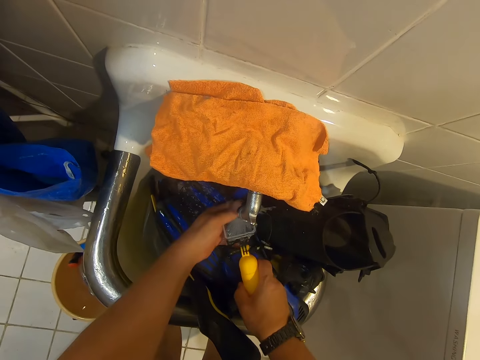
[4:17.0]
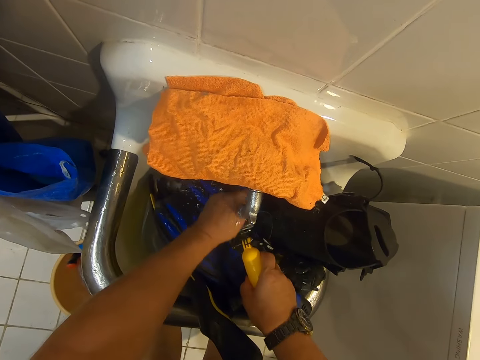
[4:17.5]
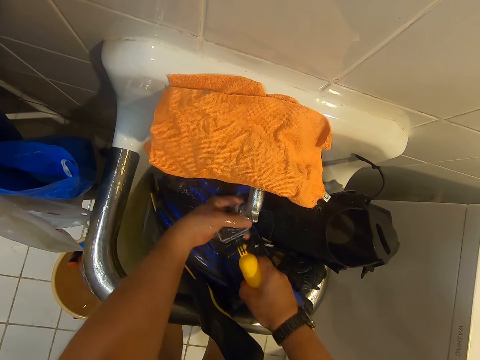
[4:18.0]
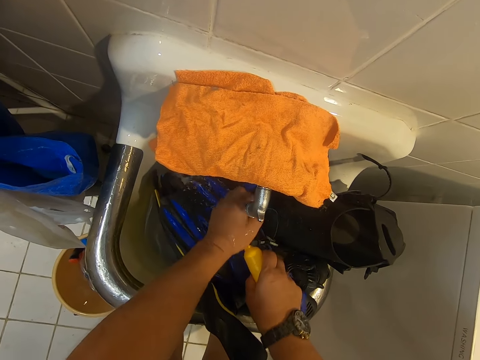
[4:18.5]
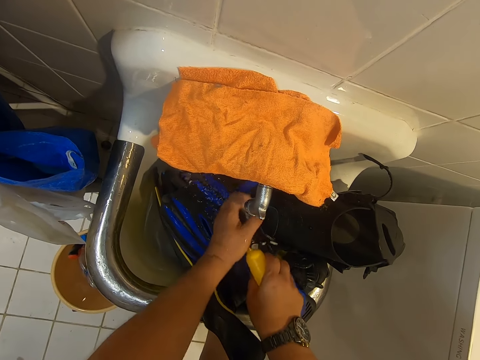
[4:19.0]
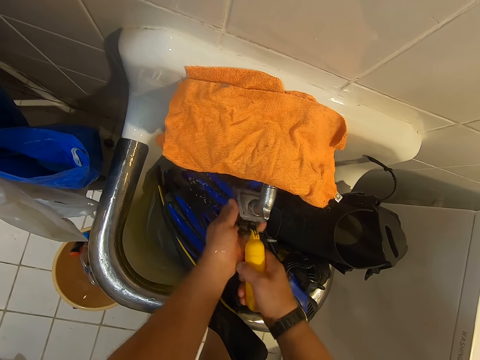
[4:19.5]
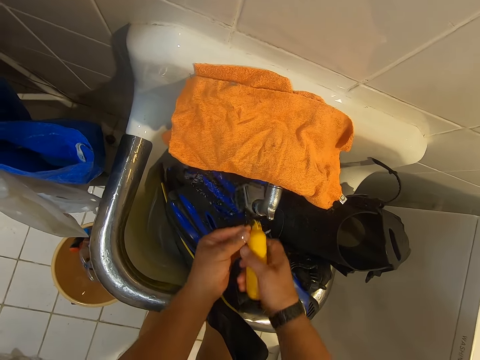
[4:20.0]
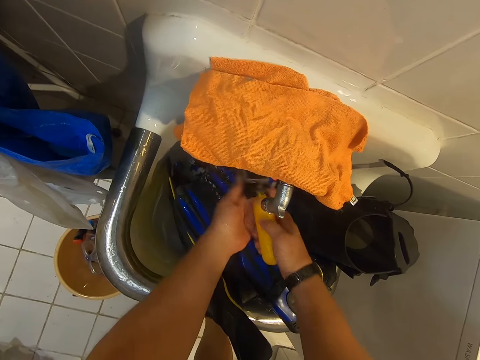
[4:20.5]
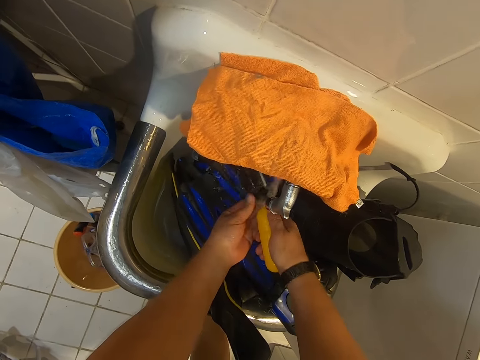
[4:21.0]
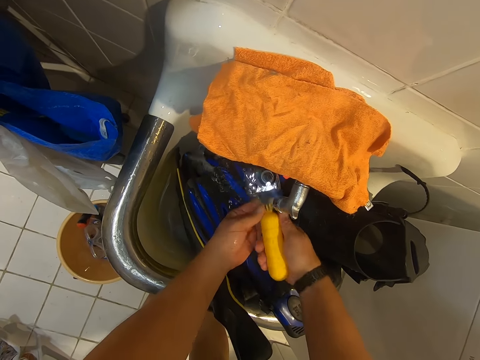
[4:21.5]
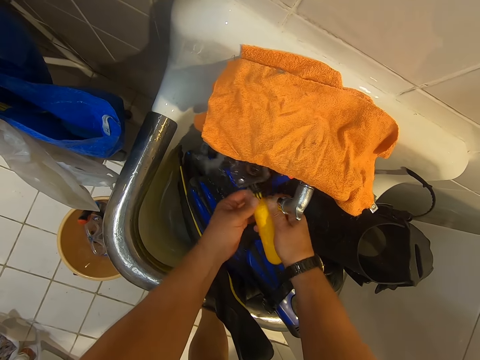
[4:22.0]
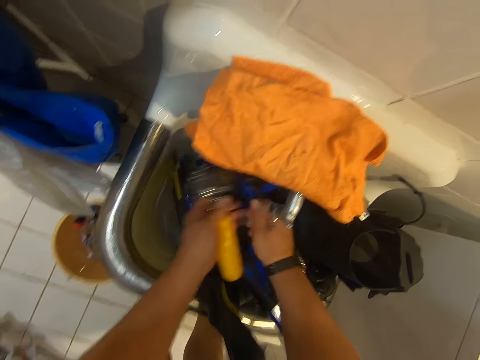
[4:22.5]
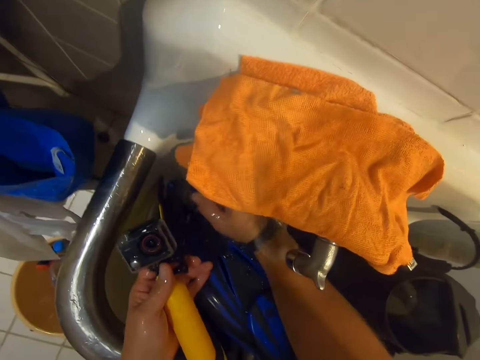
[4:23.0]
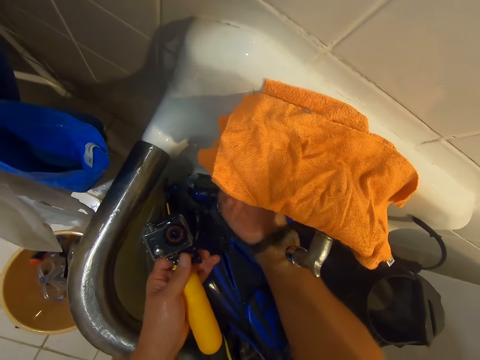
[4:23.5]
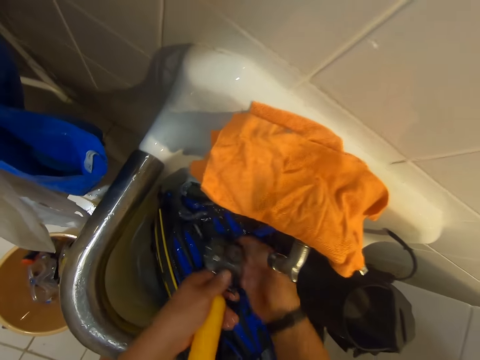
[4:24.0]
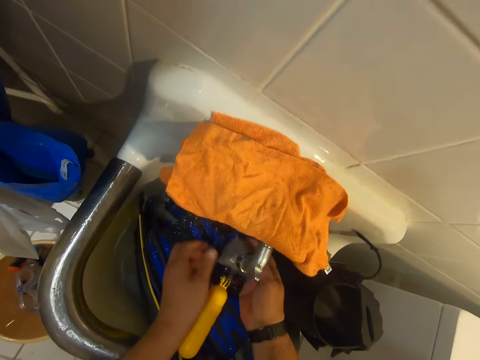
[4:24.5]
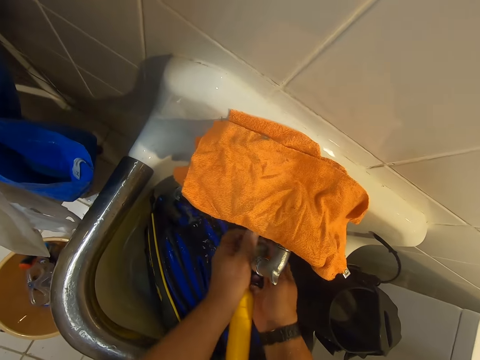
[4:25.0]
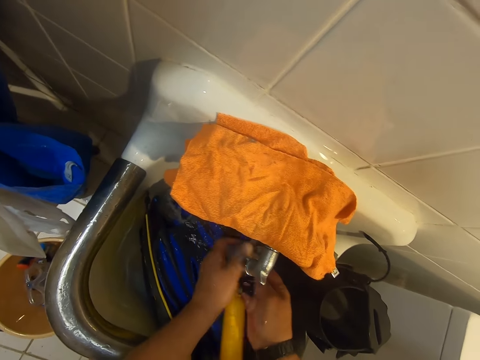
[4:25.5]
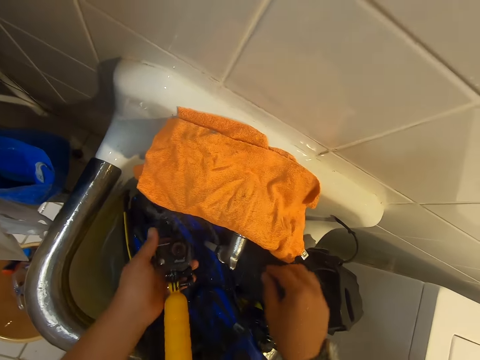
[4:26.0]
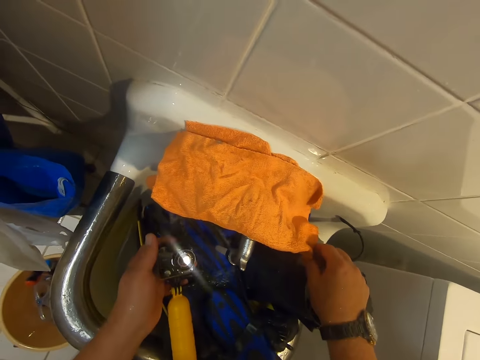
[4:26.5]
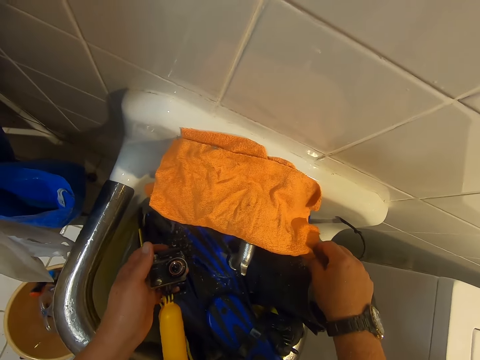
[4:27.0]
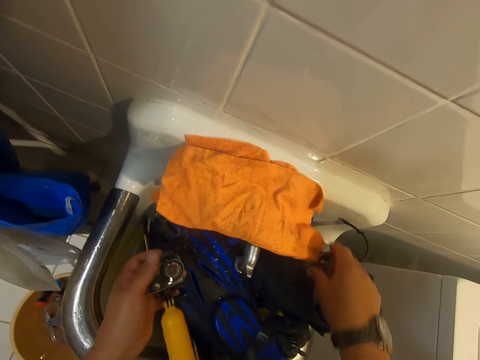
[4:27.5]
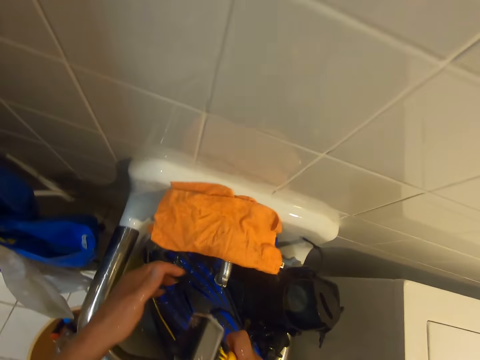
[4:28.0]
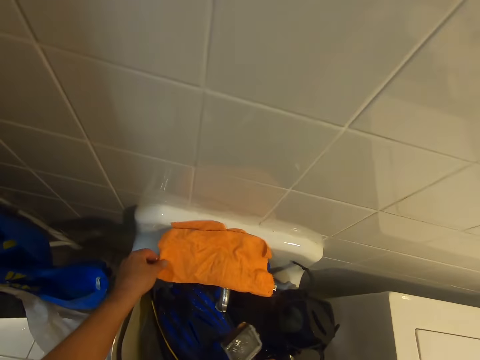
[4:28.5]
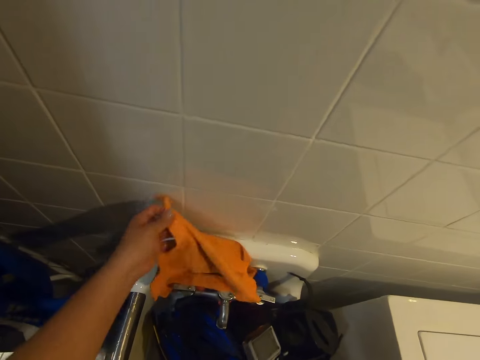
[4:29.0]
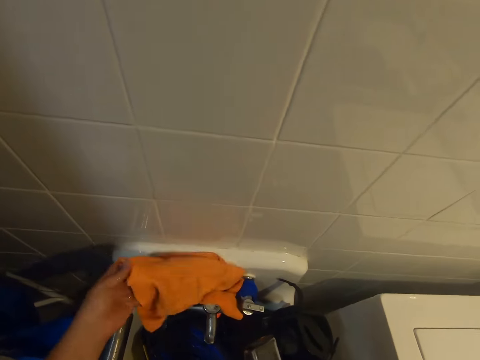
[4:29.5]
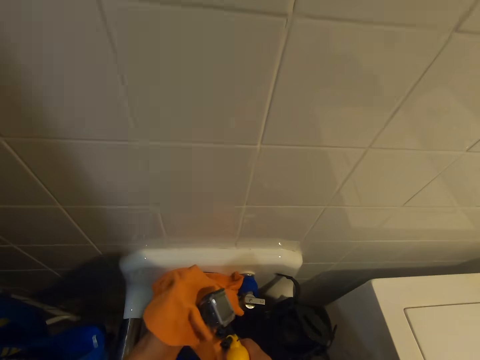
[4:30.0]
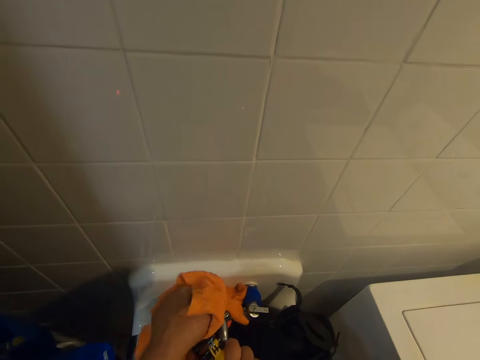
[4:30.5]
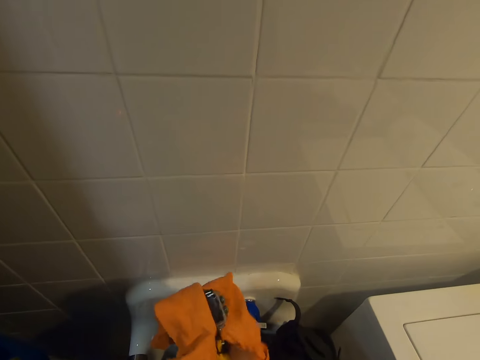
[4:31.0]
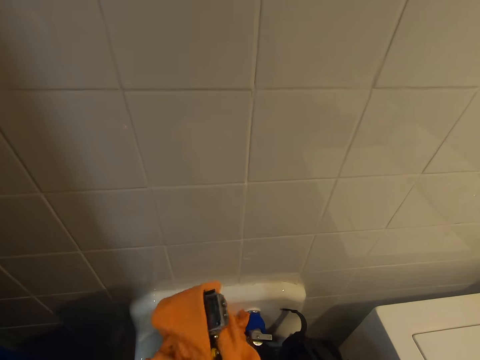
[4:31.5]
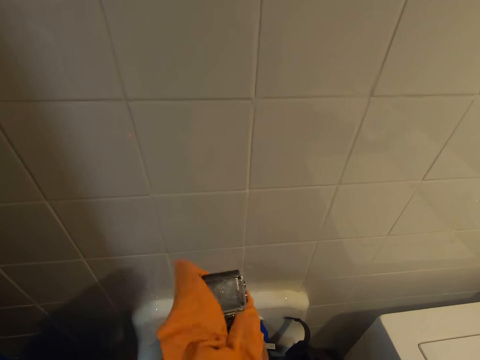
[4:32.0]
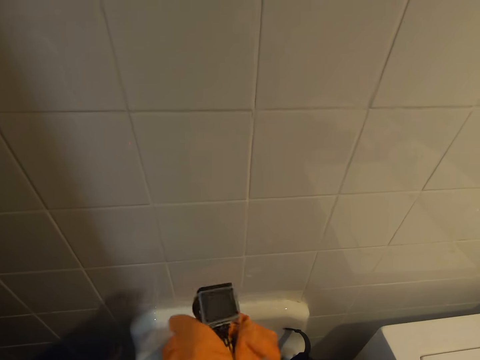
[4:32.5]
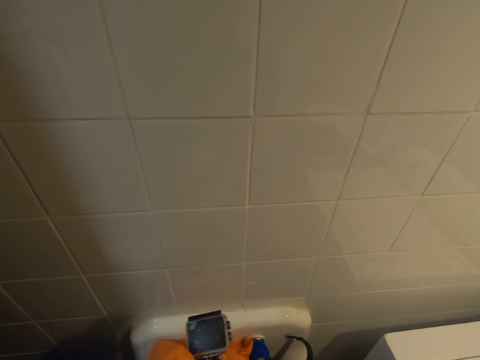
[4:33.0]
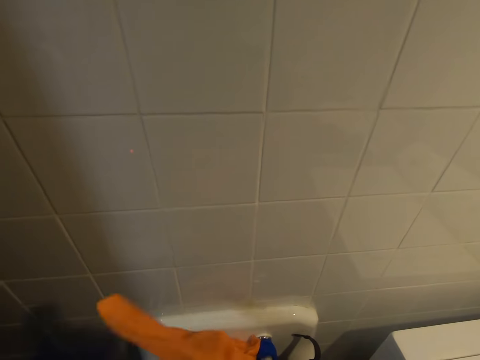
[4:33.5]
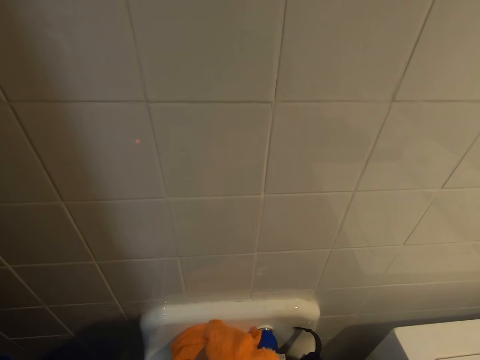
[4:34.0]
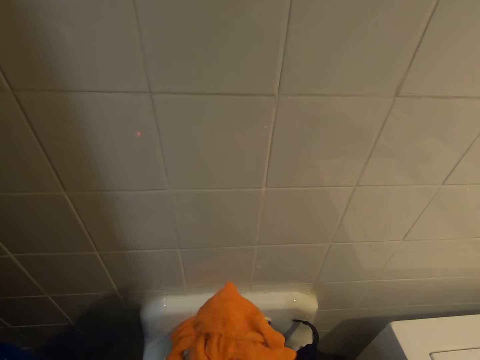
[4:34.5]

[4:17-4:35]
The camera wearer turns off the water. They wipe the camera stand with a cloth.

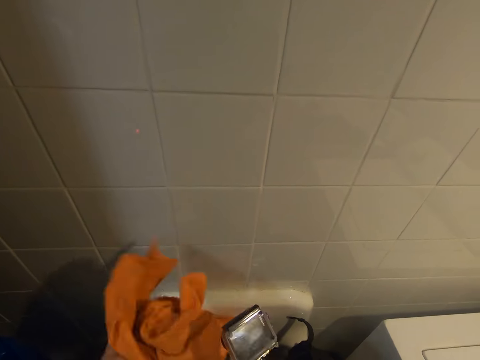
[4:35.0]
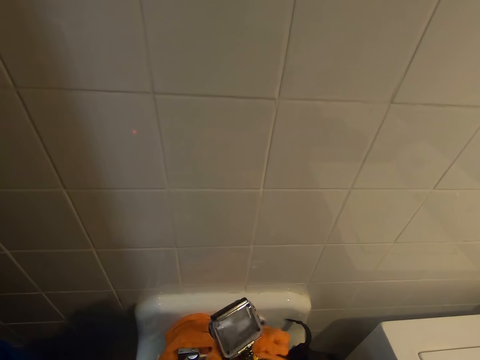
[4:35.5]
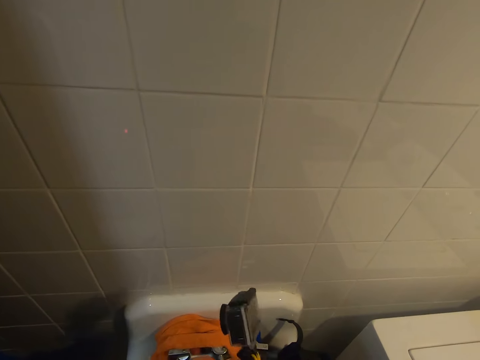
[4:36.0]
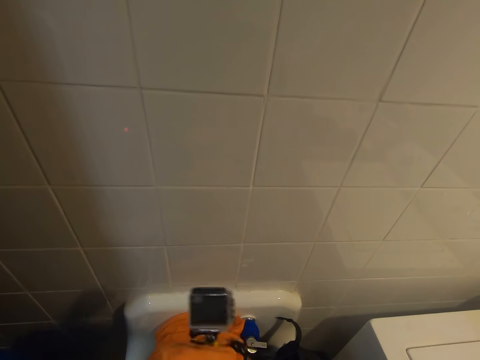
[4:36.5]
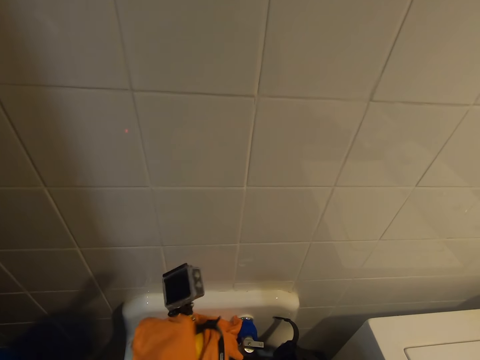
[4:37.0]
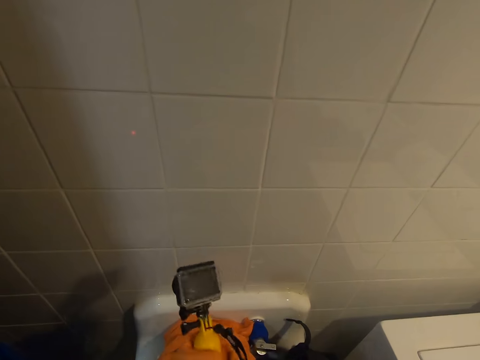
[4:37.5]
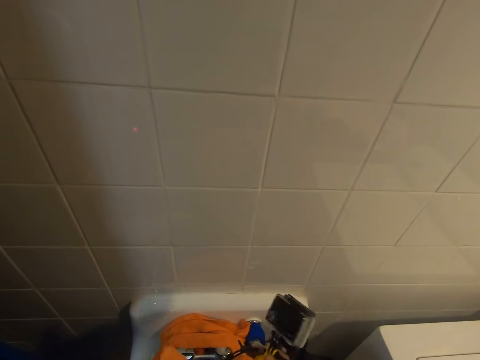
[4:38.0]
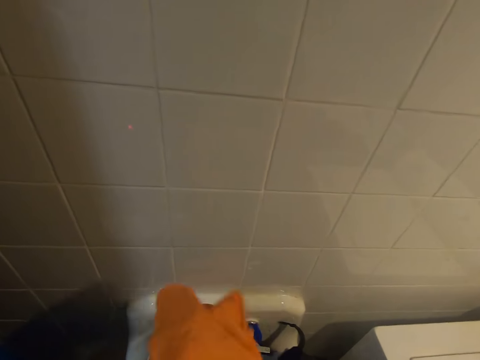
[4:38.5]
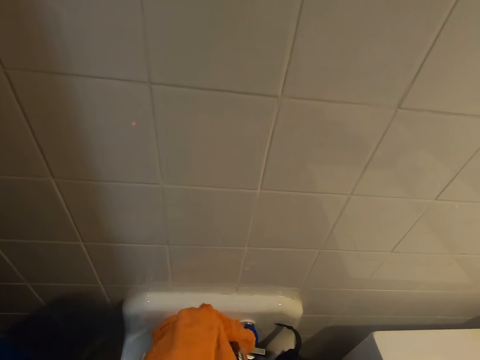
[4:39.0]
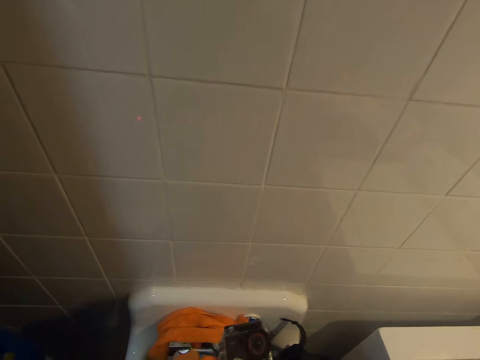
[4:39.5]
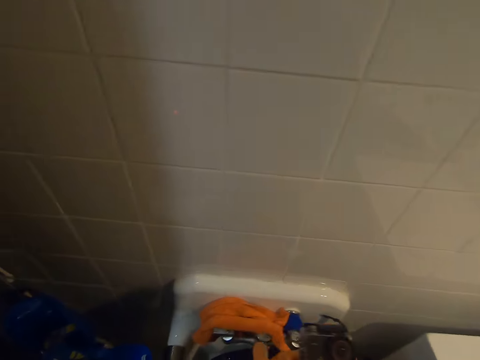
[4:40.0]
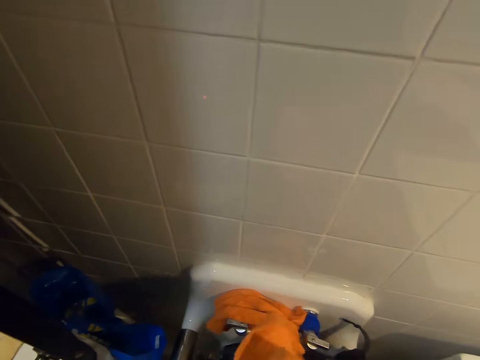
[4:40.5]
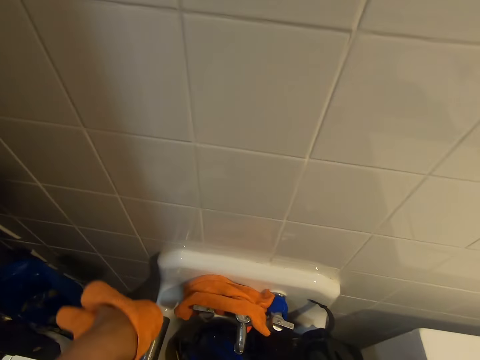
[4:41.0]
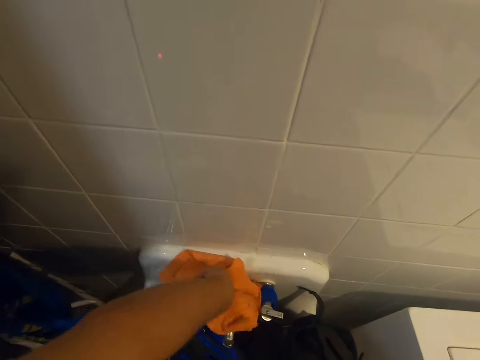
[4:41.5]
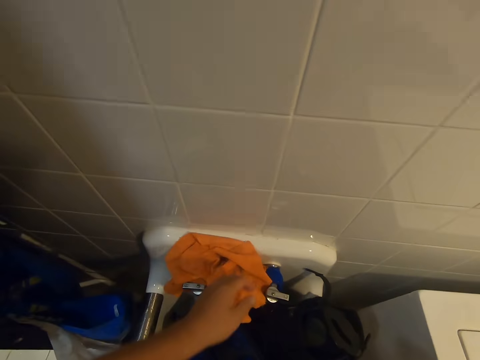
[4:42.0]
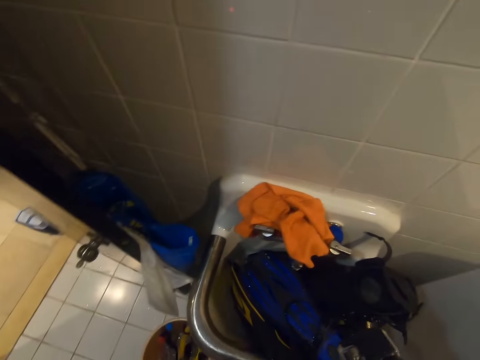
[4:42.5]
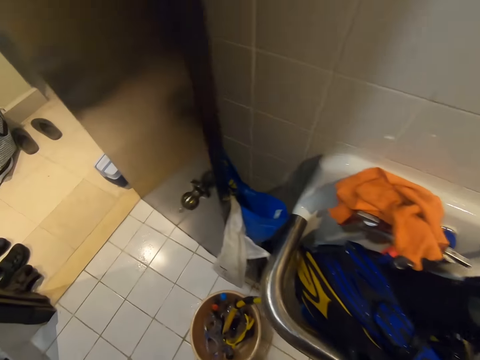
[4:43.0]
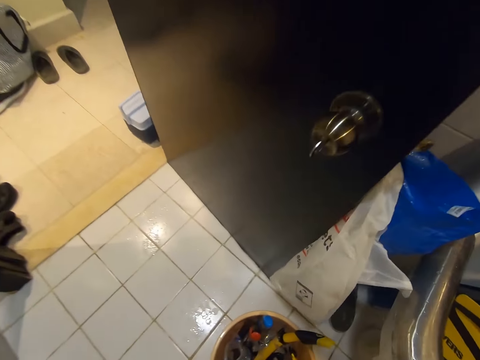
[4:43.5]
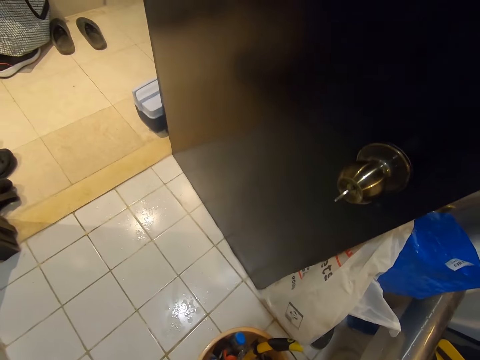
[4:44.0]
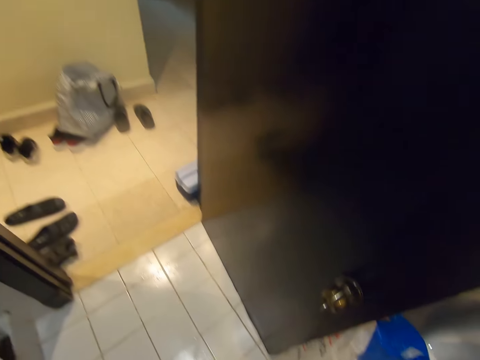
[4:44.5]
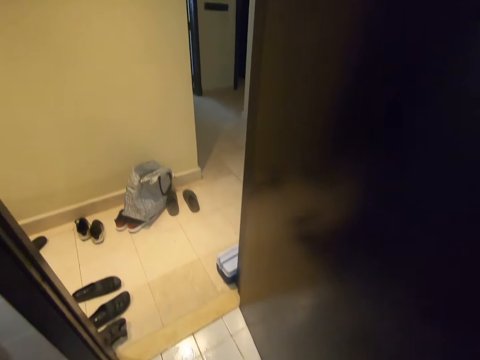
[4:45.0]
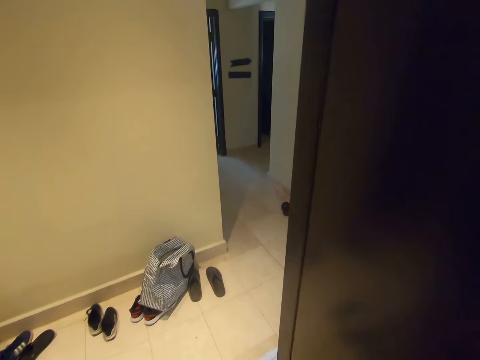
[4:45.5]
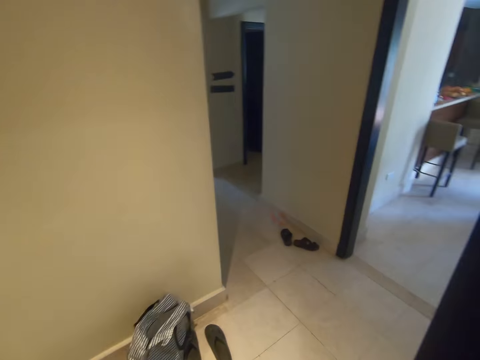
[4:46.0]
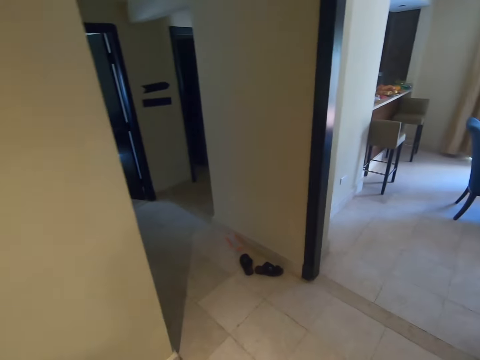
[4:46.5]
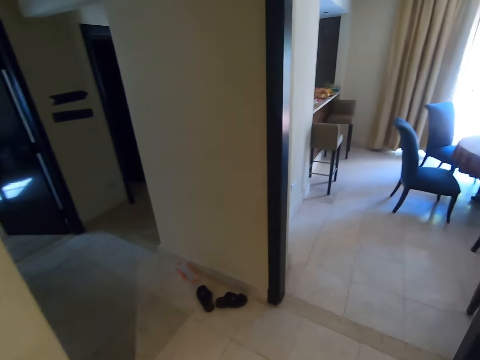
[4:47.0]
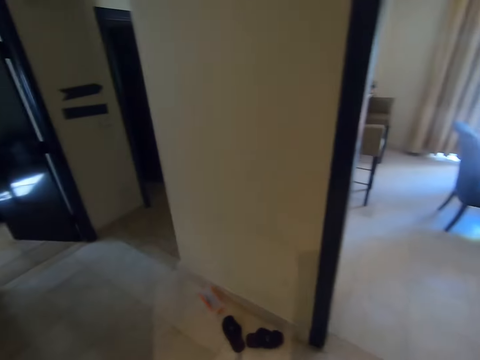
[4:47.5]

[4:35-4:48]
The camera wearer places the cloth on the sink. They put something in the bucket. They move around.
